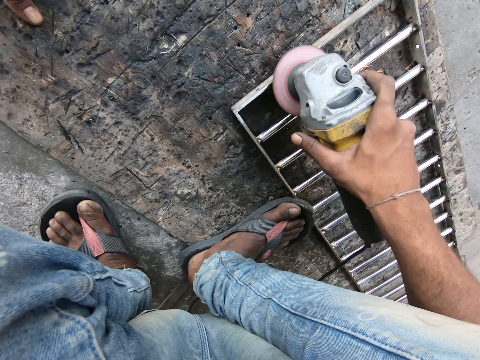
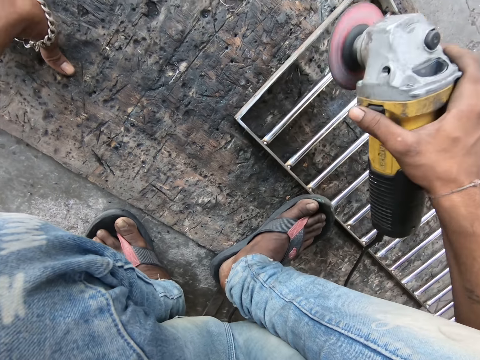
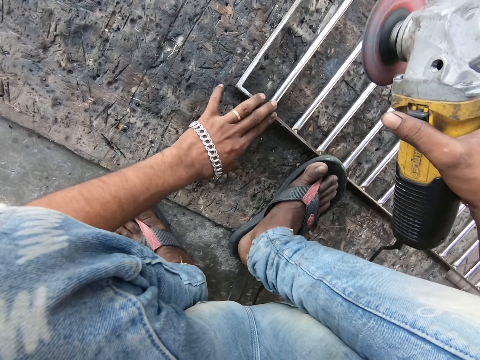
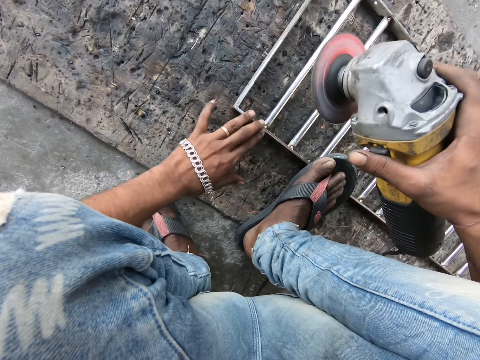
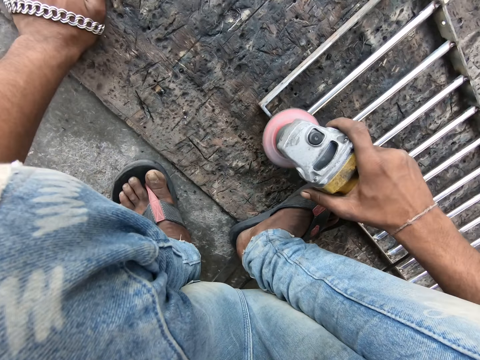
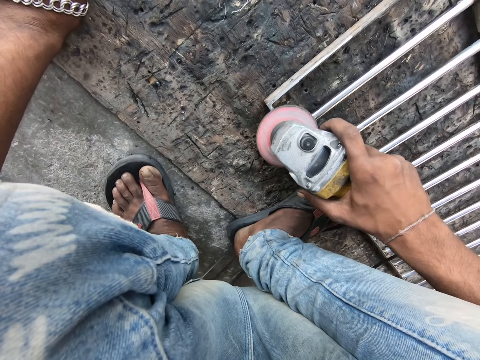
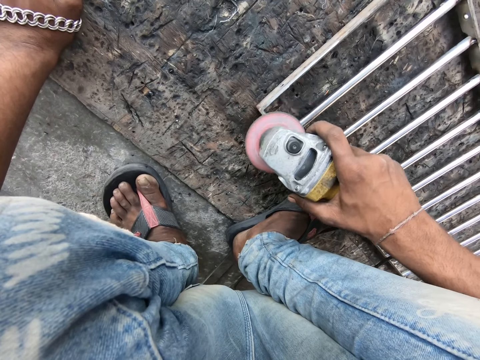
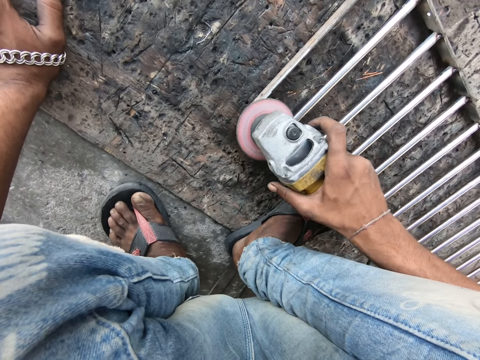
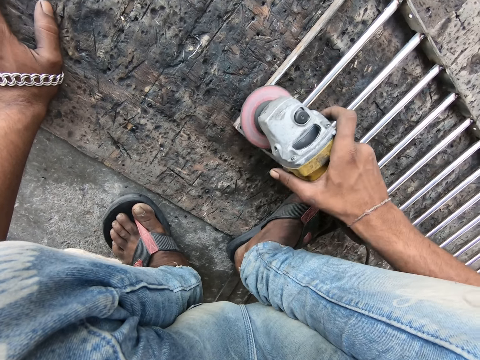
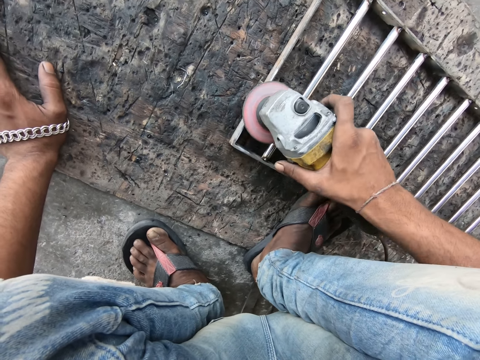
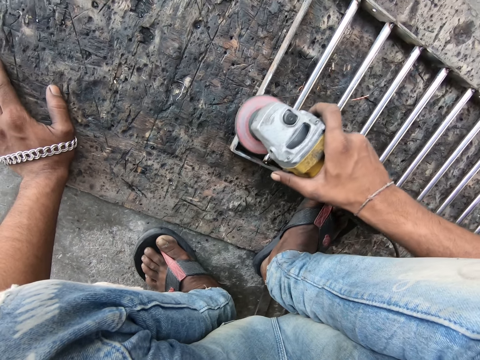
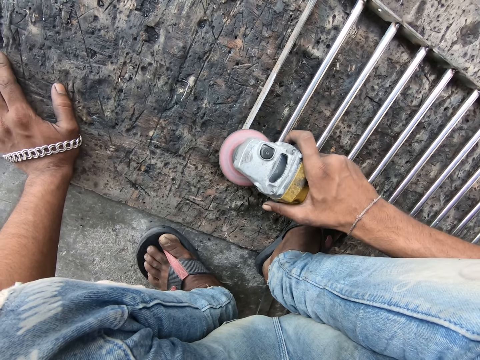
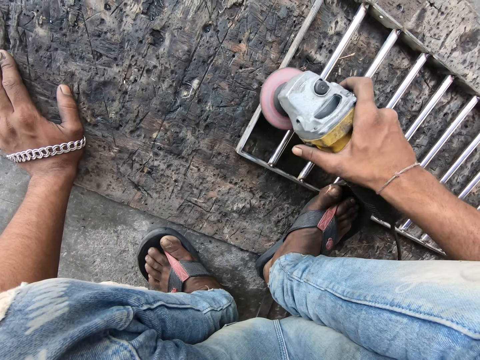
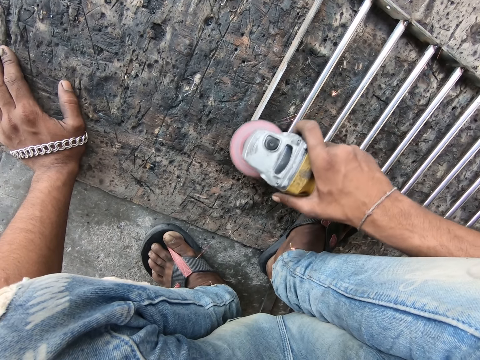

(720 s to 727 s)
The camera wearer lifts the metal grinder and lifts the left hand. He moves the metal frame with his left hand. He removes a hand from something, moves the metal grinder towards something, and rests the hand on the floor. He grinds the metal frame with the angle grinder.

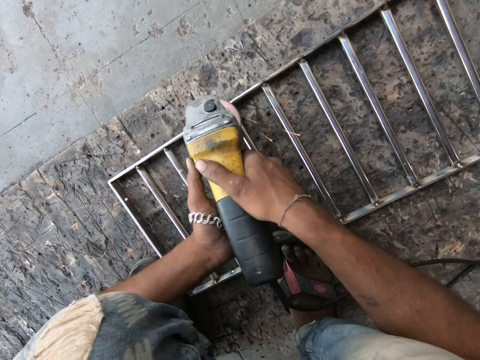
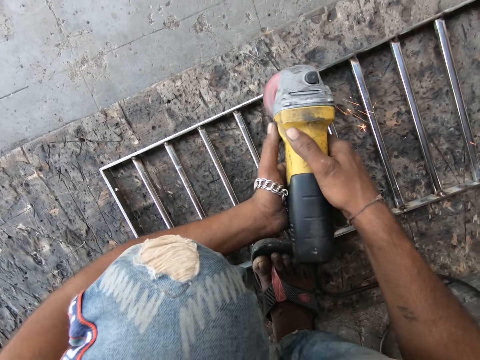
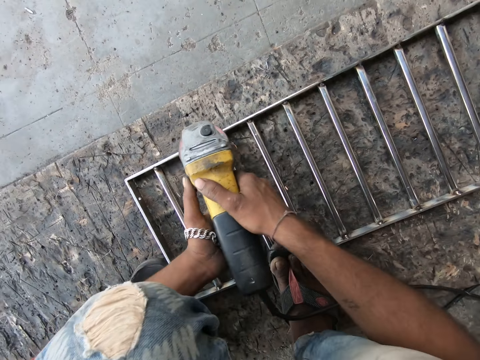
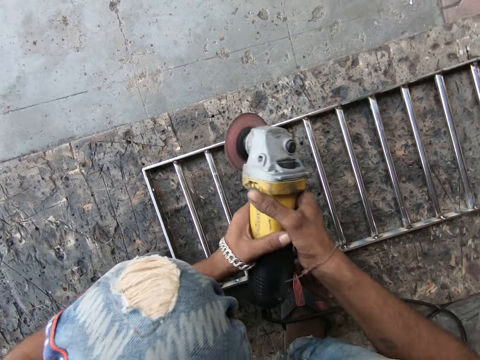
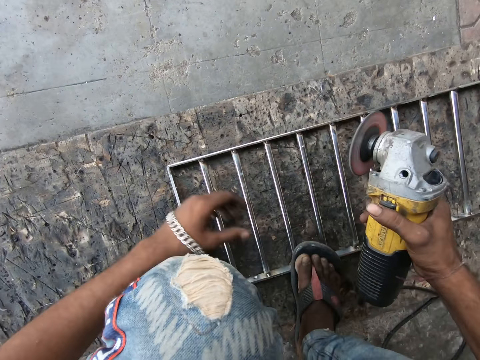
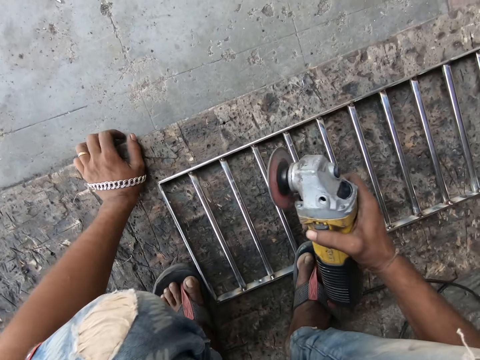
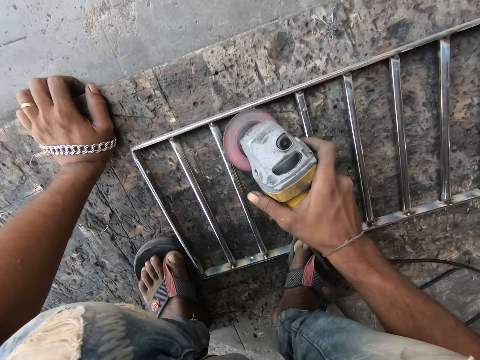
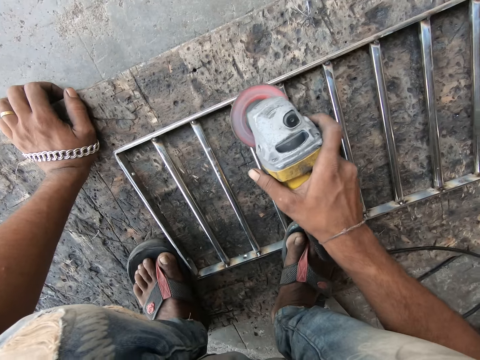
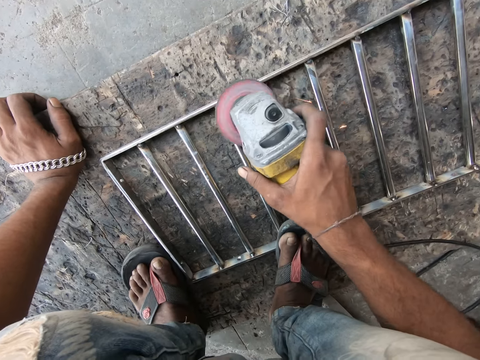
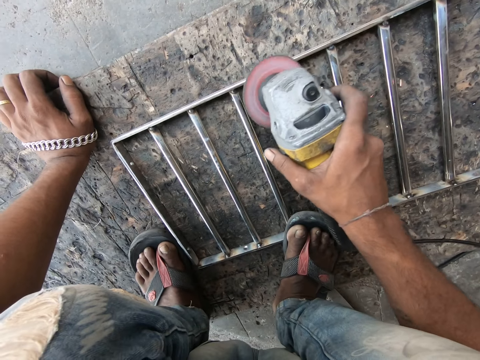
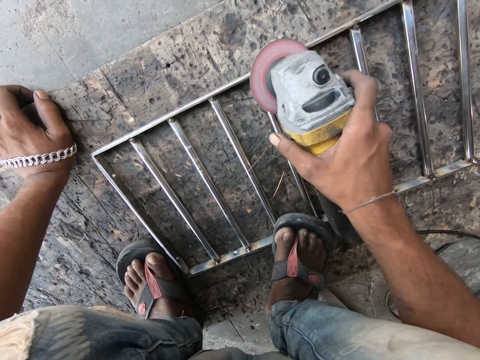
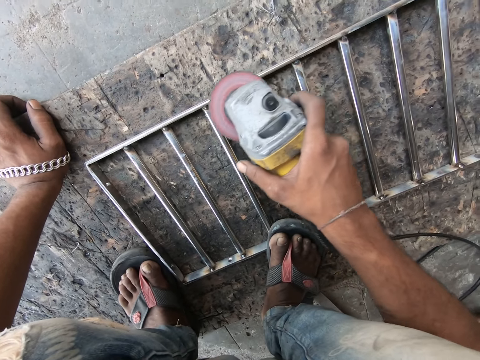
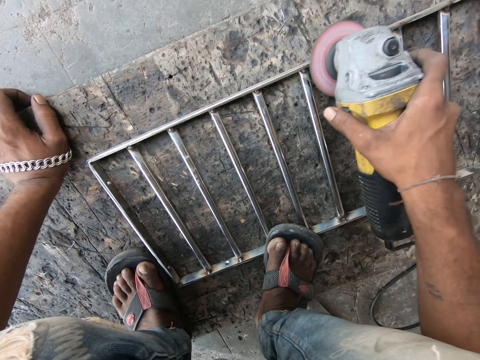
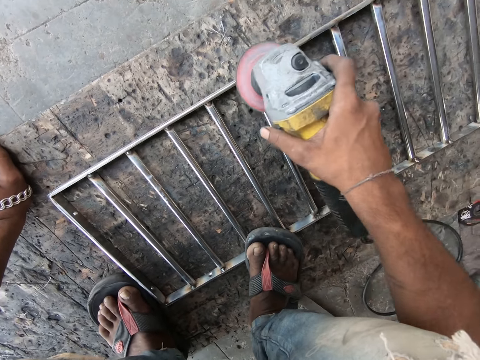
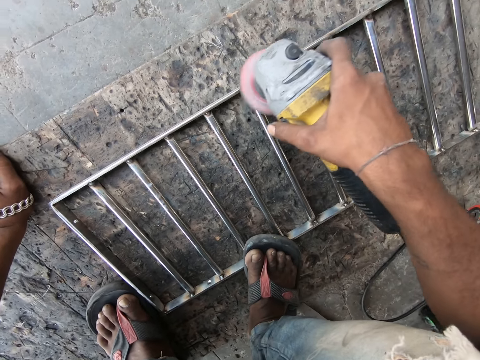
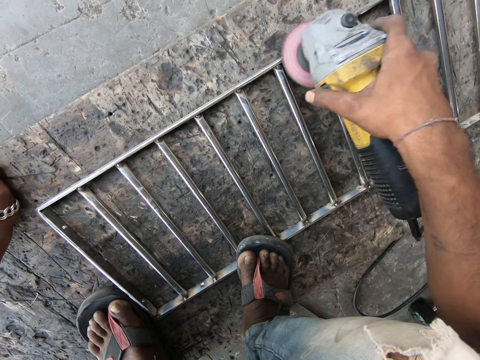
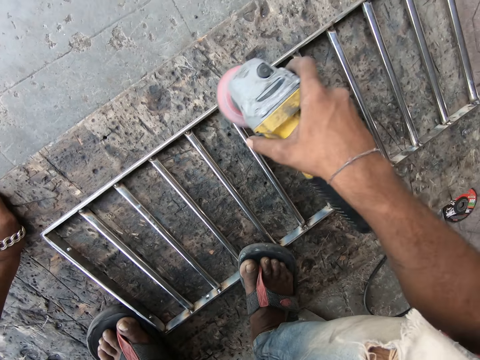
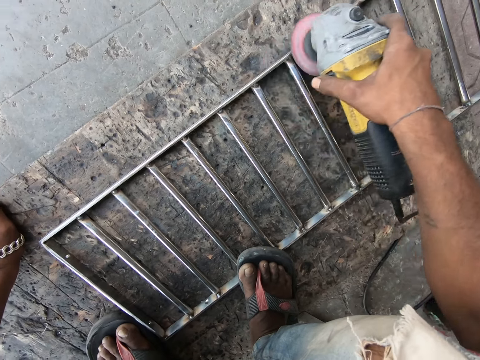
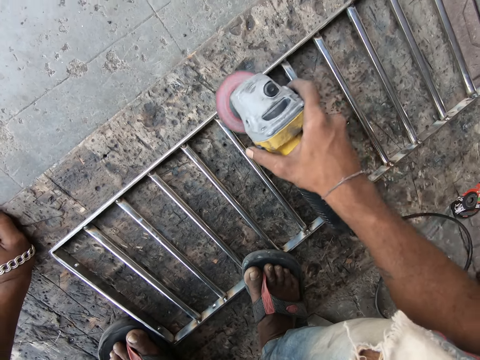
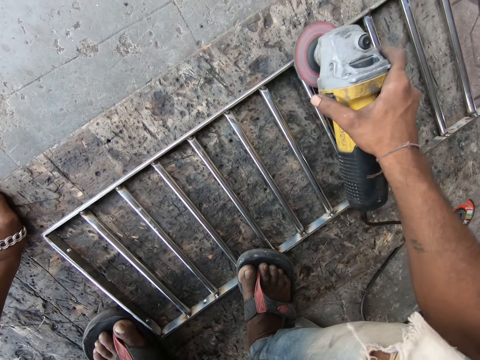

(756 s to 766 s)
The camera wearer lifts the metal grinder and removes a hand from the metal grinder. He rests a hand on the floor. He grinds the metal frame with the angle grinder.

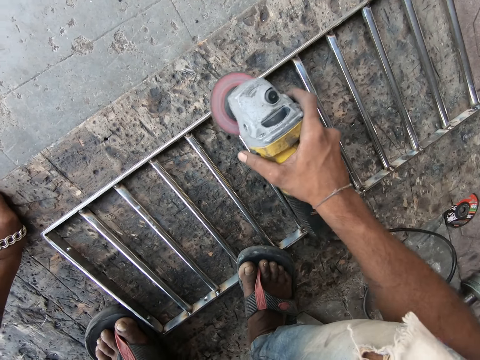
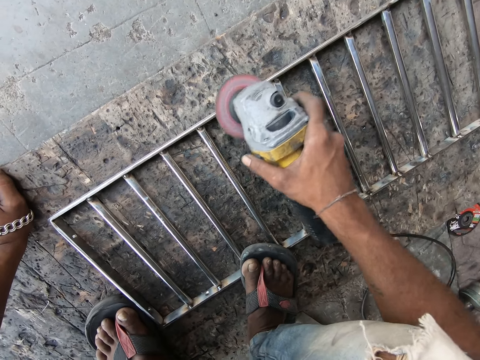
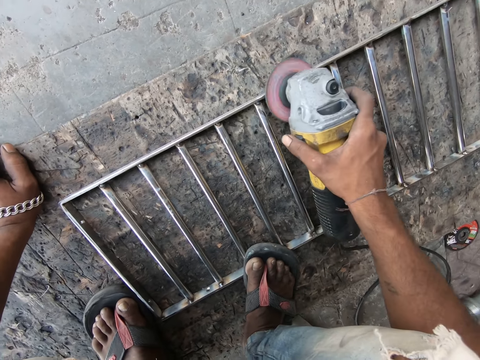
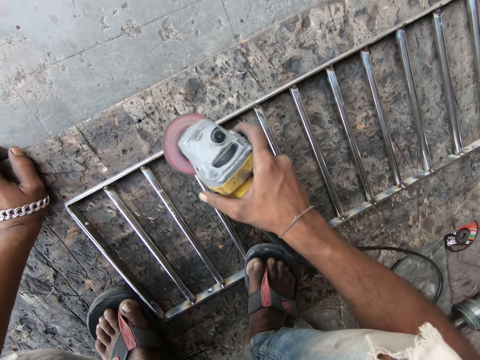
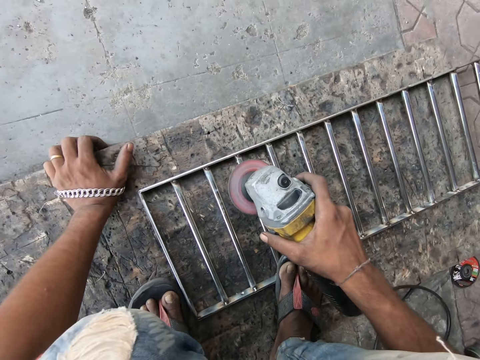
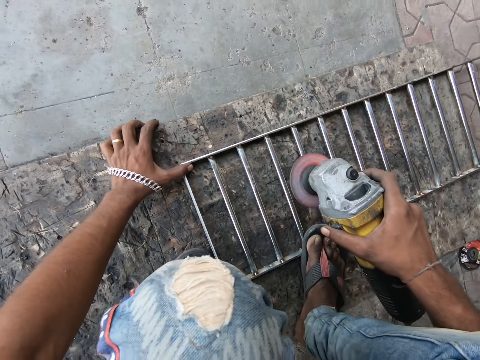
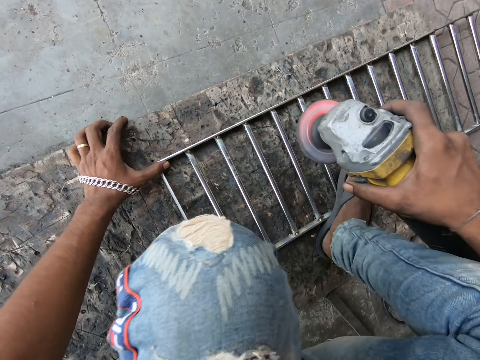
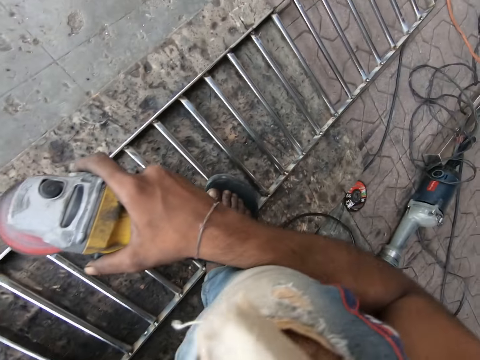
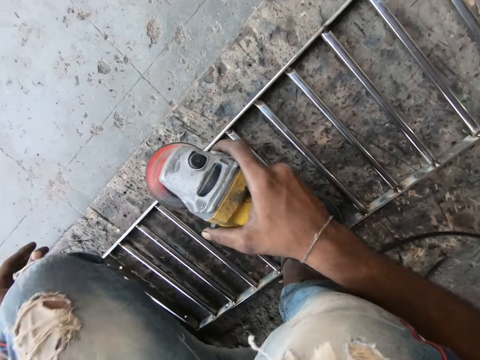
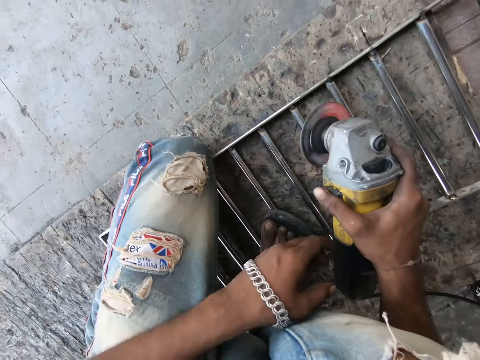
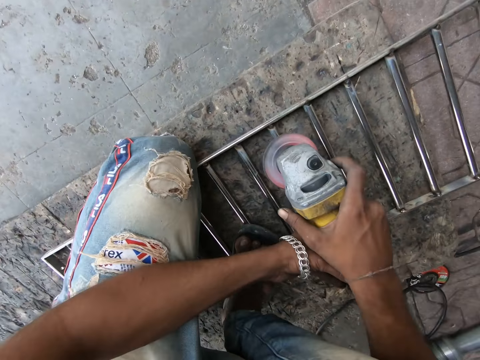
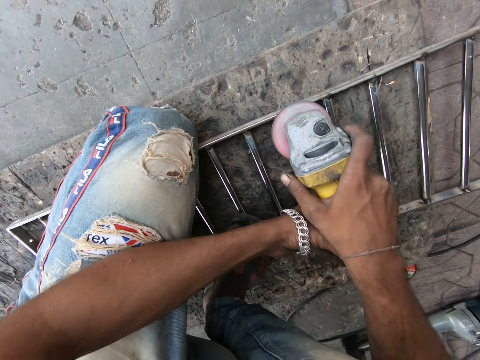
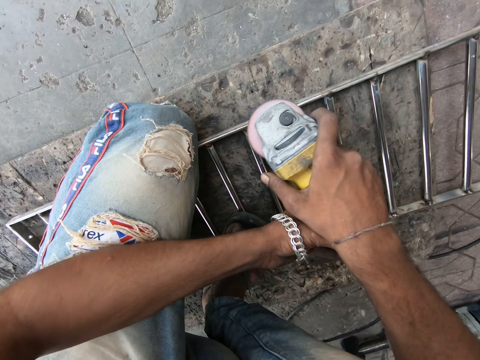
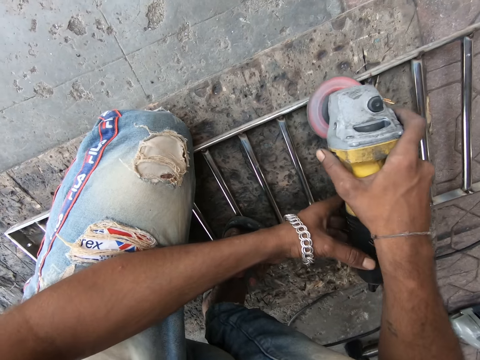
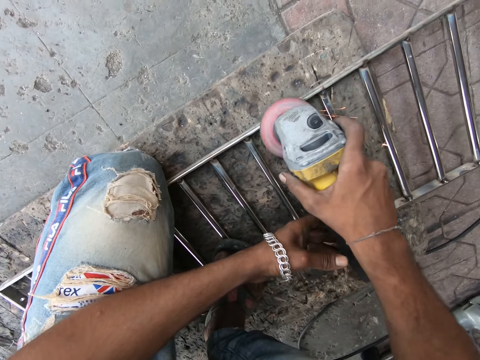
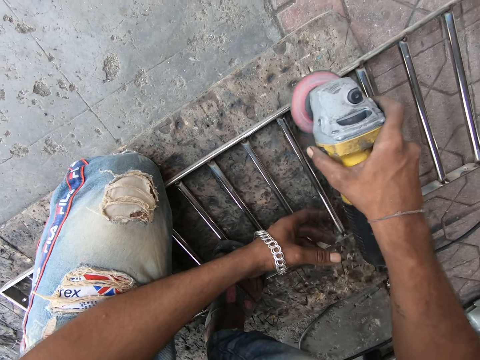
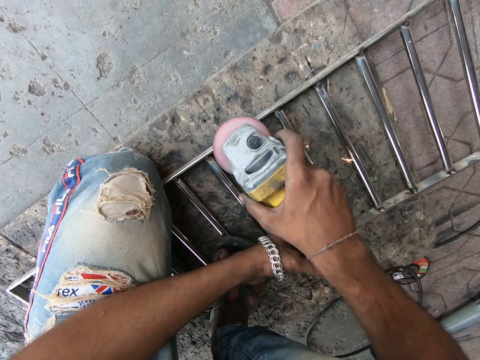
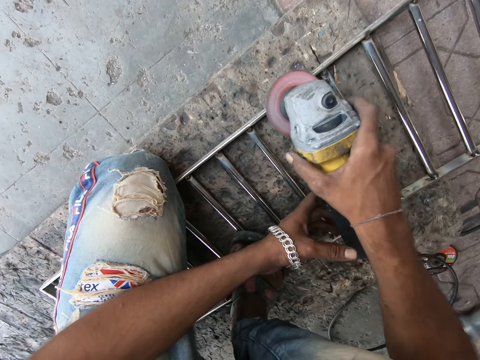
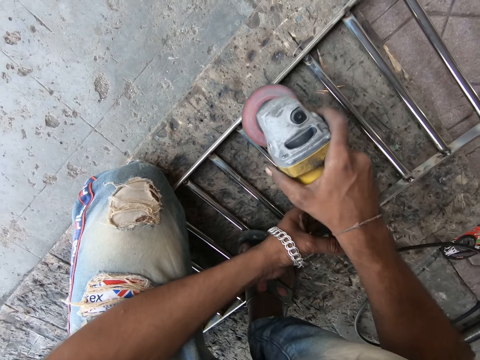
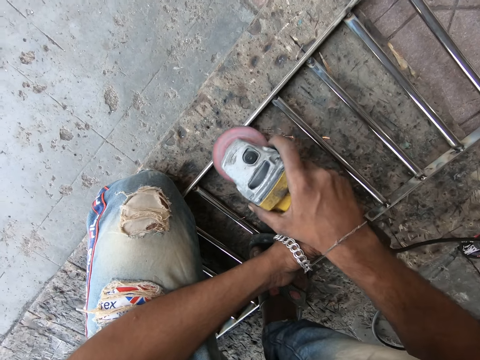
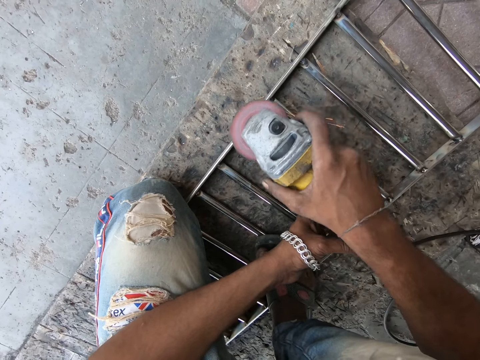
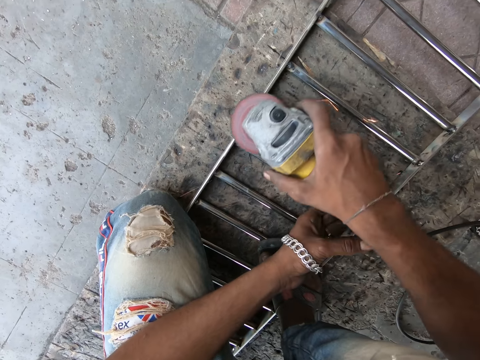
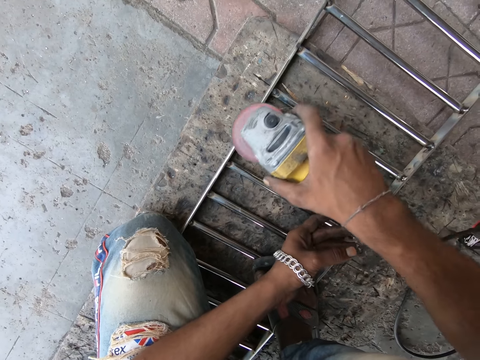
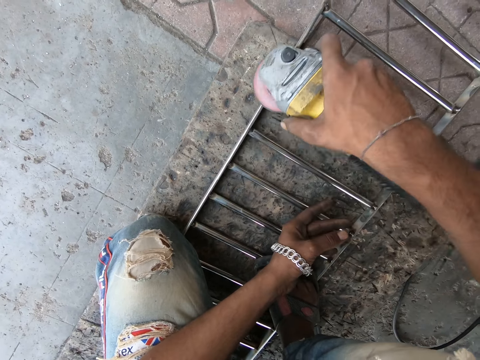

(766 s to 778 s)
The camera wearer holds something with a finger. He adjusts his posture. He puts a leg on something, removes a hand from something, kneels on something, and holds the metal grinder with the other hand. He grinds the metal frame with the angle grinder. He touches the metal grinder with the left hand.
